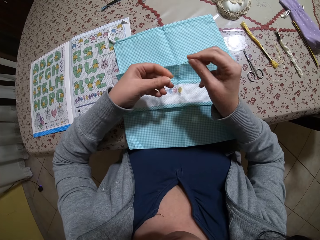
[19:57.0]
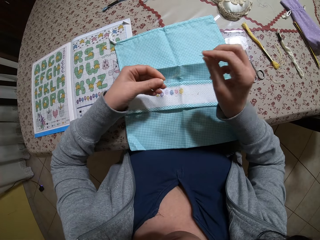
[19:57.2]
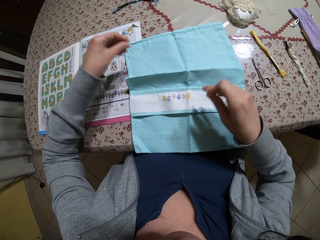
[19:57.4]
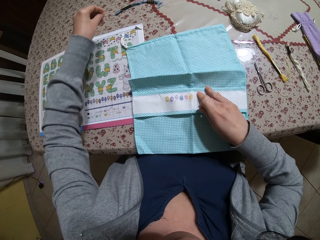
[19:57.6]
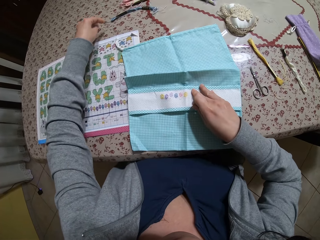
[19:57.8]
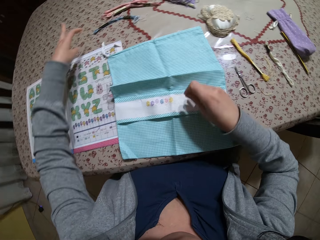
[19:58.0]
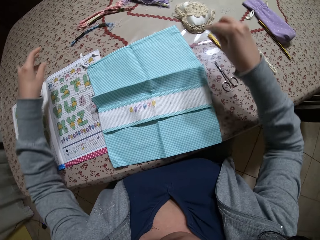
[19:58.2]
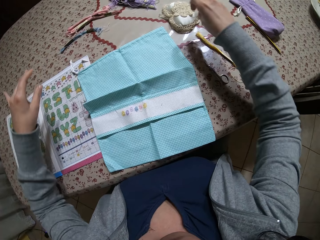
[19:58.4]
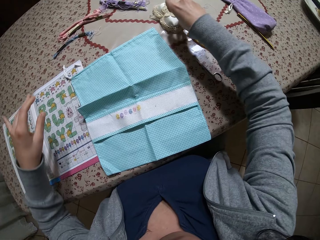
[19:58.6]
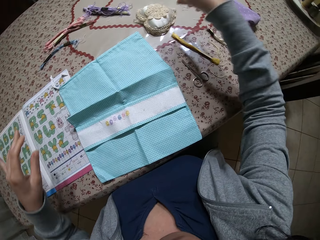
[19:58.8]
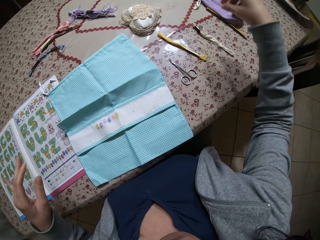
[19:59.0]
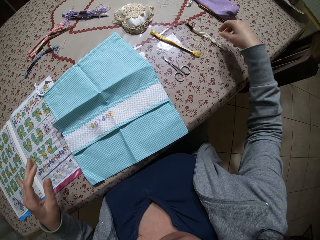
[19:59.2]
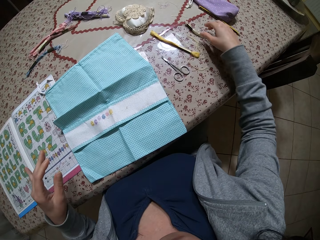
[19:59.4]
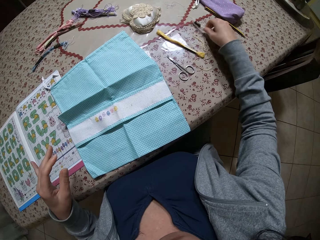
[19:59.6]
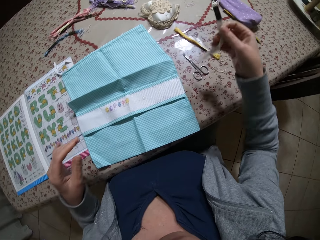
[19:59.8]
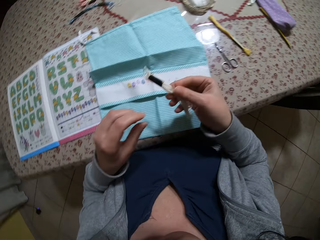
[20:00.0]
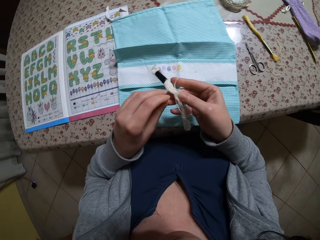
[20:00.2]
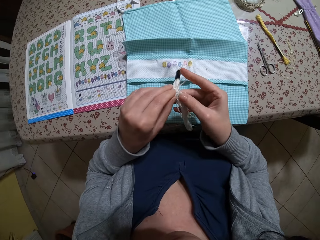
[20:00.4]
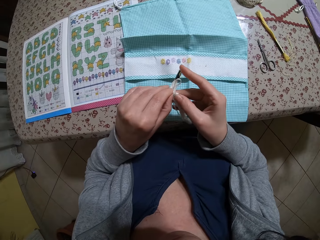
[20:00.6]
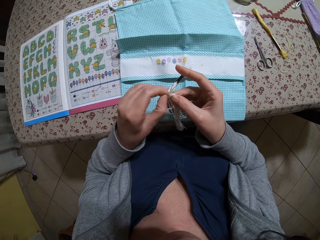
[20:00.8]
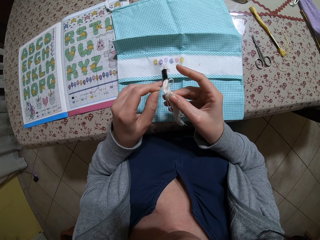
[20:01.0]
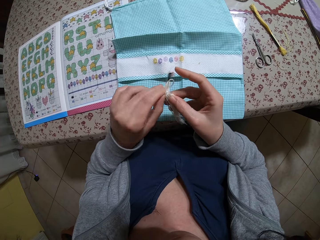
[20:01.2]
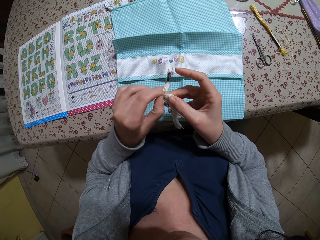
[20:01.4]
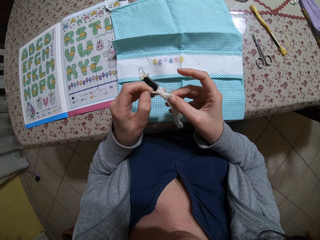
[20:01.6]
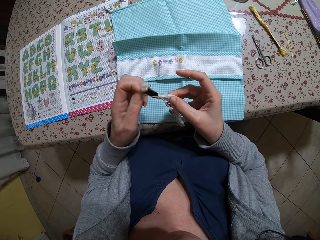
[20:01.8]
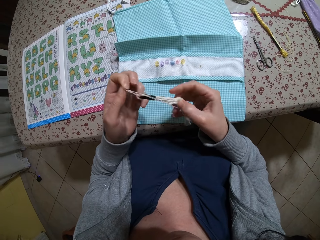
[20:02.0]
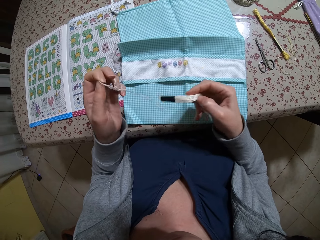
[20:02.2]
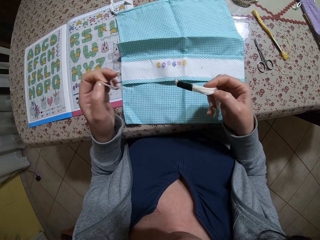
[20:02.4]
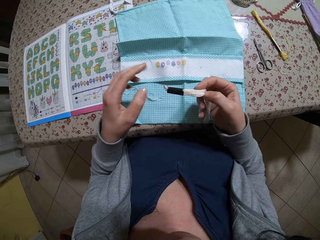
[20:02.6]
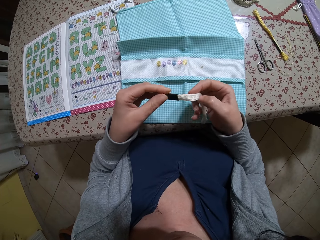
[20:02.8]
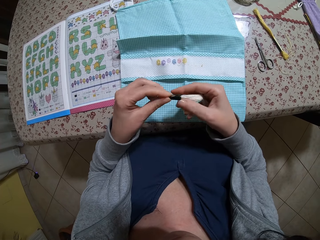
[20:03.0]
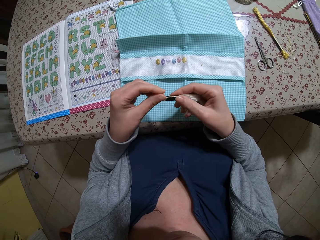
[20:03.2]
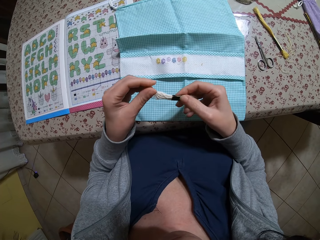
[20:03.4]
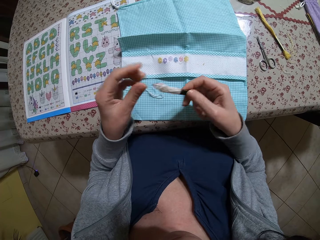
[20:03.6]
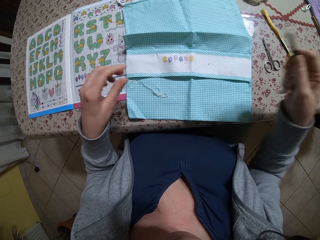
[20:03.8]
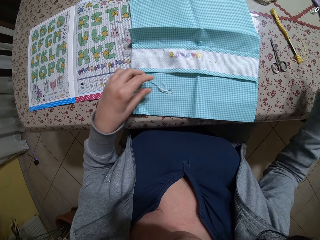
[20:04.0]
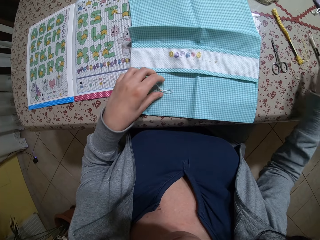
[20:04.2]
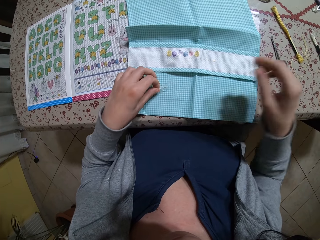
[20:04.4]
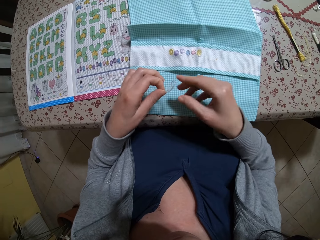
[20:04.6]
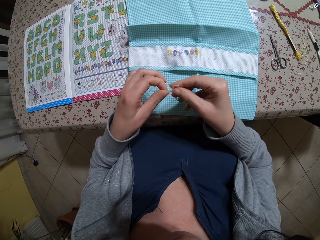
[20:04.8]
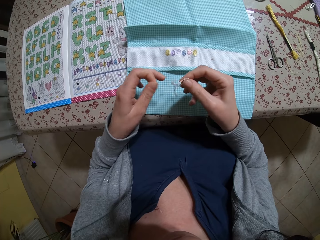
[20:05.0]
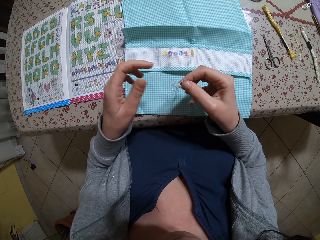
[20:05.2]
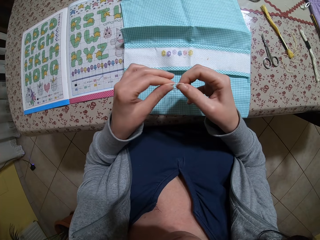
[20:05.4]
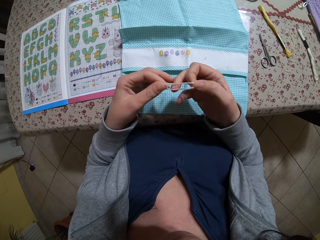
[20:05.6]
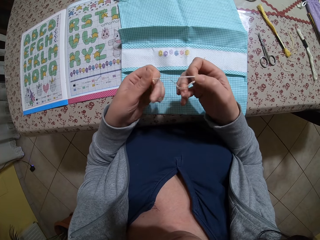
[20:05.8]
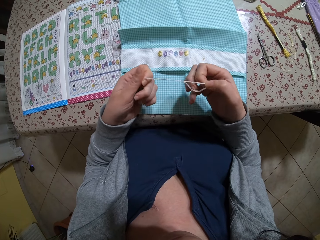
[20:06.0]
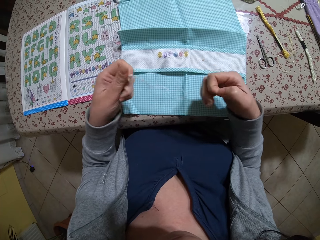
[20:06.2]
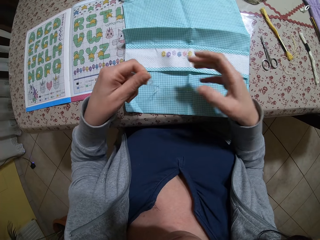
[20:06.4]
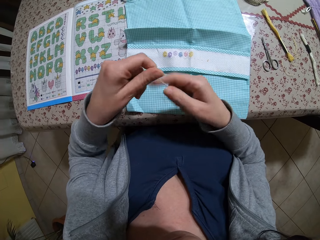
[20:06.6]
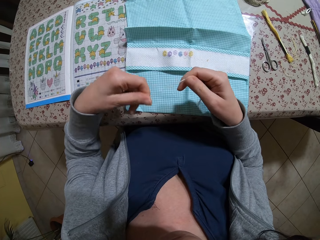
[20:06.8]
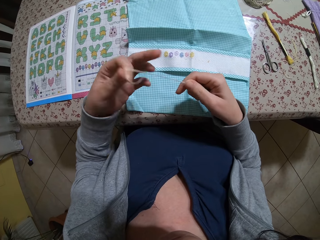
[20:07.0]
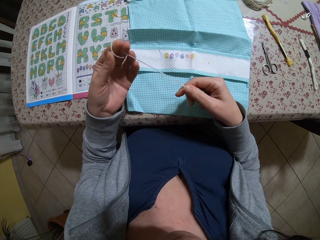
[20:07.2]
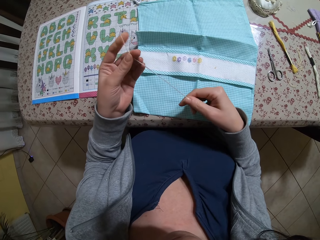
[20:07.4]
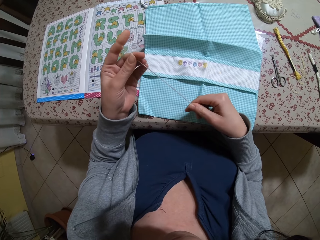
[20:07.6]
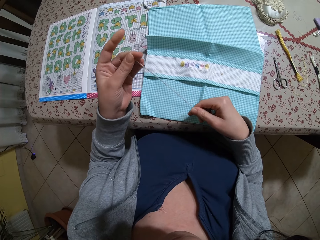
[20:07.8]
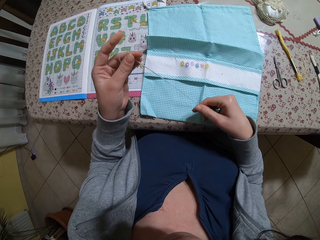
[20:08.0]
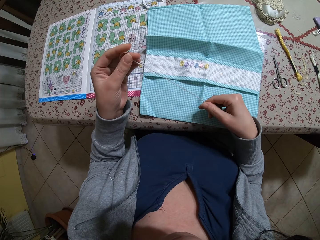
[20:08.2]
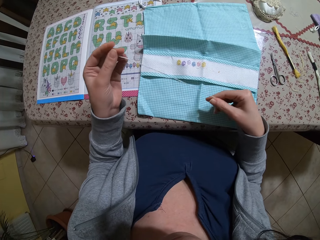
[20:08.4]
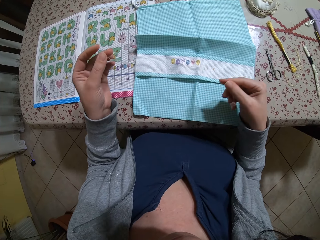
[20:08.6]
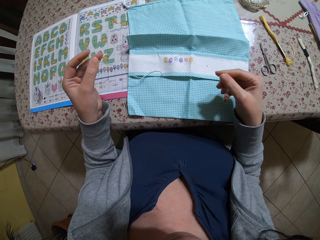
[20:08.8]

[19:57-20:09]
The camera wearer takes the needle from her left hand with her right hand. She straightens the thread. She removes the thread on the needle with her left hand. She pushes the bag with her right hand. She puts the thread on the table with her left hand. She sticks the needle in a pincushion with her right hand. She takes a bundle of thread from the table with her right hand. She takes off a piece of thread around the bundle of thread with her left hand. She unfolds the thread. She drops the piece of thread on the bag with her left hand. She pulls down the wrapping paper around the thread with her right hand. She drops the bundle of thread on the table with her right hand. She takes the piece of thread on the bag with her left hand. She takes the piece of thread from her left hand with her right hand. She straightens out the piece of thread with both hands.

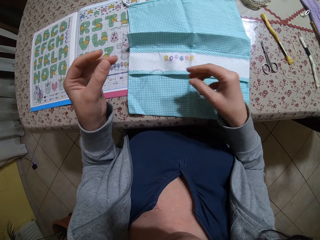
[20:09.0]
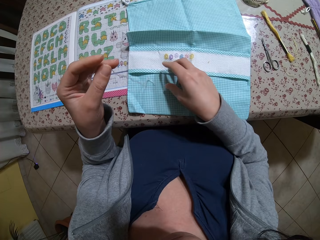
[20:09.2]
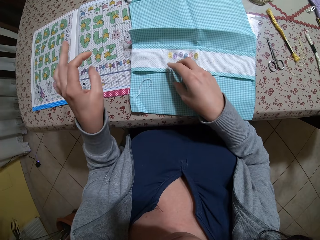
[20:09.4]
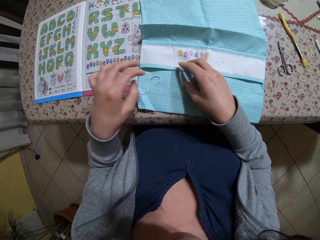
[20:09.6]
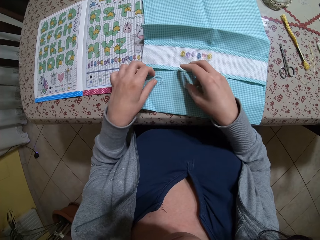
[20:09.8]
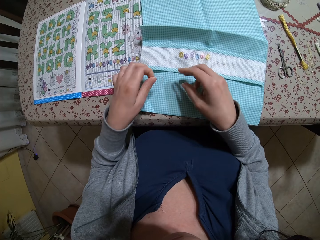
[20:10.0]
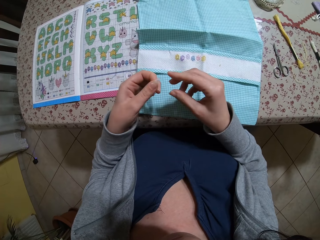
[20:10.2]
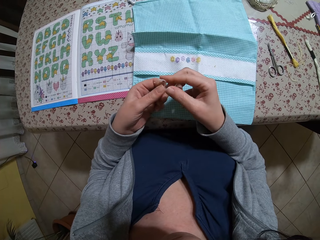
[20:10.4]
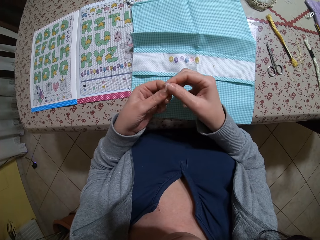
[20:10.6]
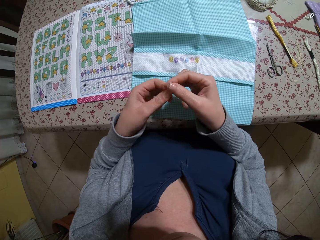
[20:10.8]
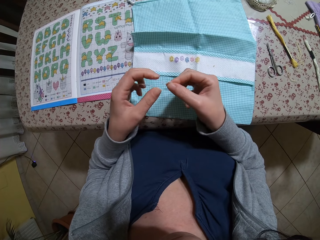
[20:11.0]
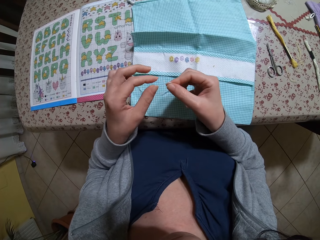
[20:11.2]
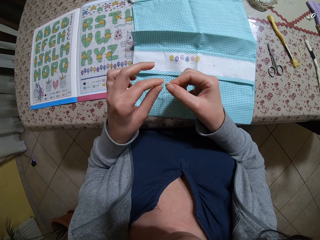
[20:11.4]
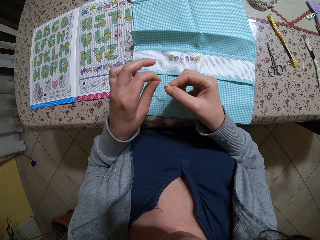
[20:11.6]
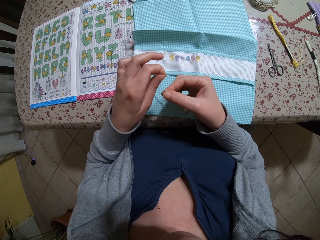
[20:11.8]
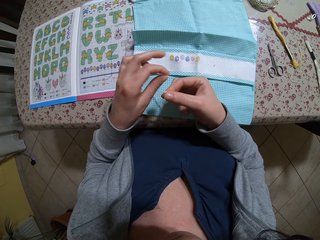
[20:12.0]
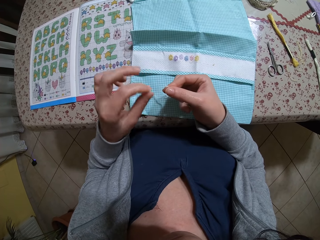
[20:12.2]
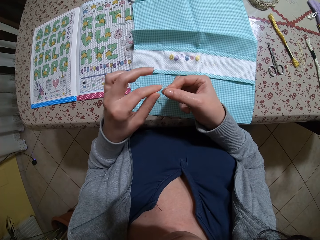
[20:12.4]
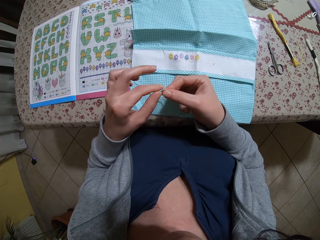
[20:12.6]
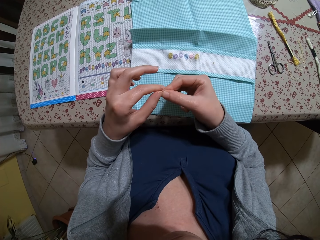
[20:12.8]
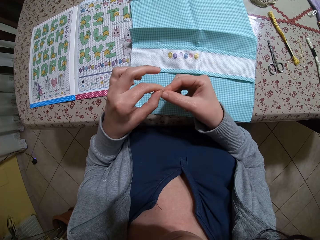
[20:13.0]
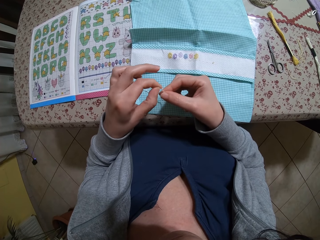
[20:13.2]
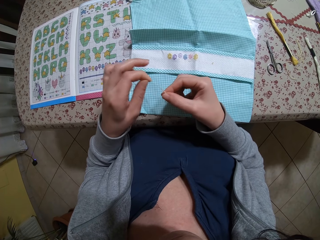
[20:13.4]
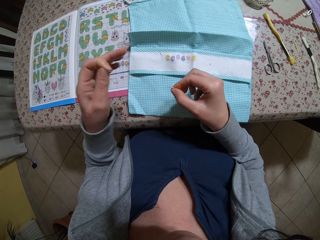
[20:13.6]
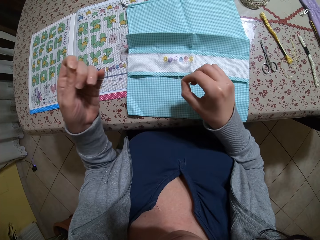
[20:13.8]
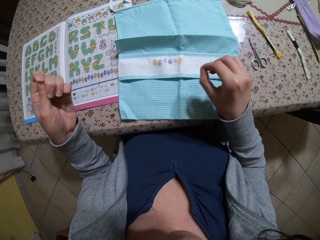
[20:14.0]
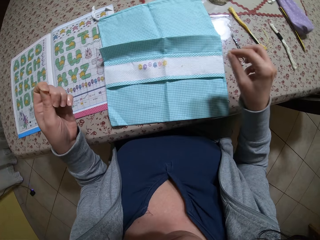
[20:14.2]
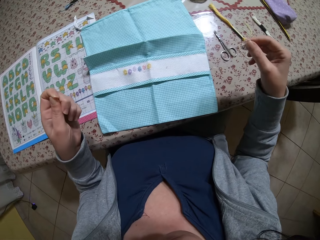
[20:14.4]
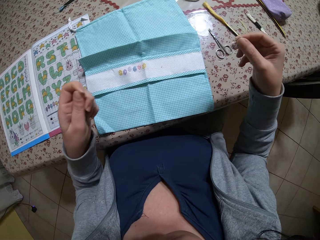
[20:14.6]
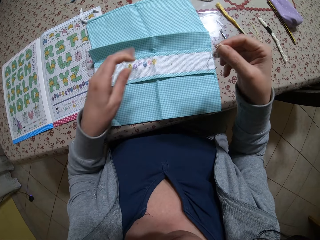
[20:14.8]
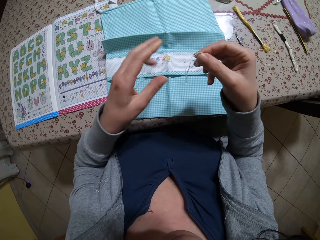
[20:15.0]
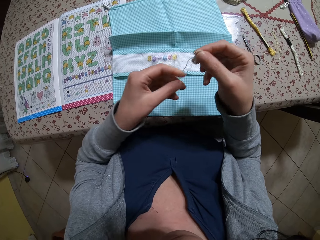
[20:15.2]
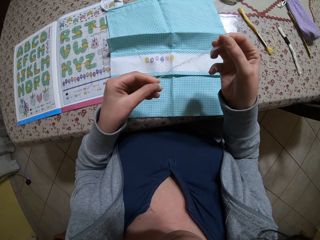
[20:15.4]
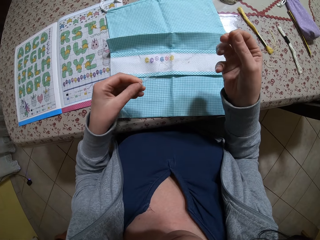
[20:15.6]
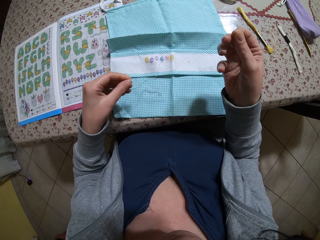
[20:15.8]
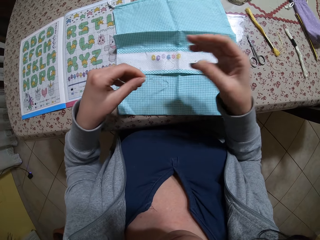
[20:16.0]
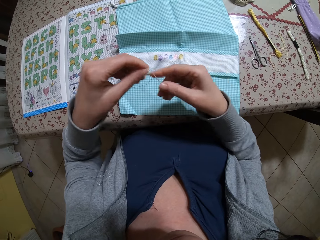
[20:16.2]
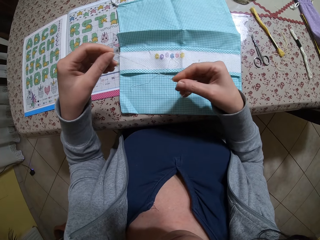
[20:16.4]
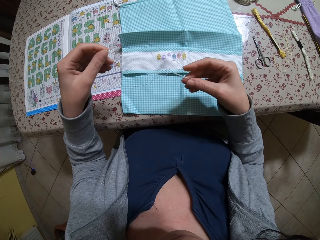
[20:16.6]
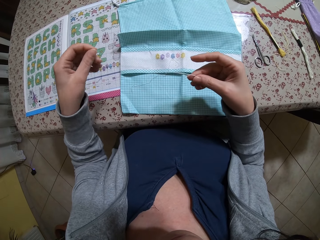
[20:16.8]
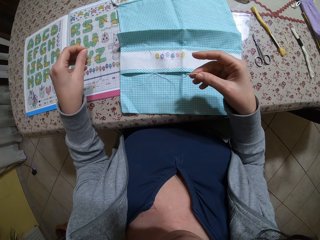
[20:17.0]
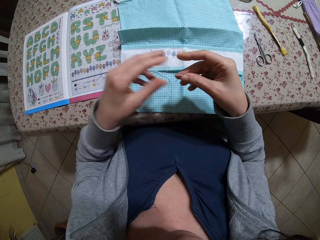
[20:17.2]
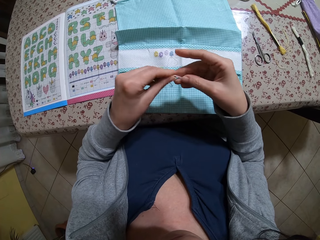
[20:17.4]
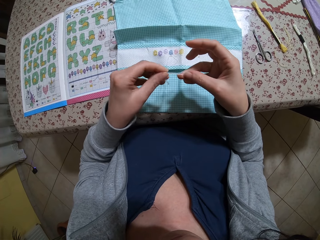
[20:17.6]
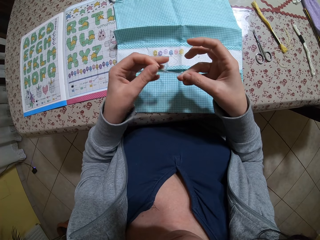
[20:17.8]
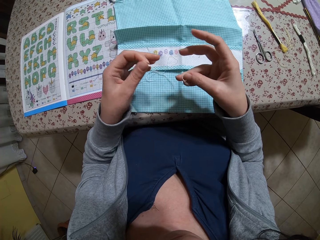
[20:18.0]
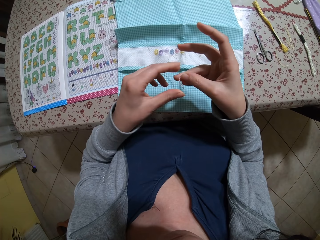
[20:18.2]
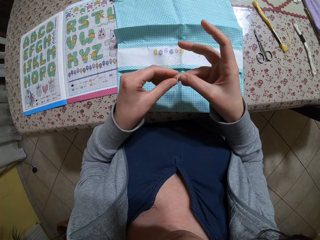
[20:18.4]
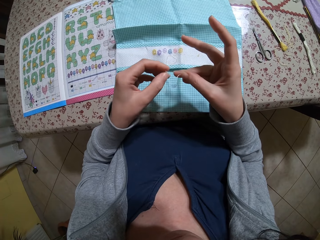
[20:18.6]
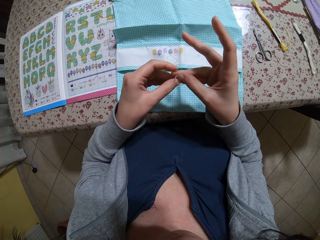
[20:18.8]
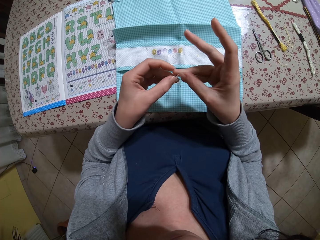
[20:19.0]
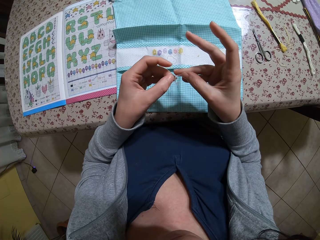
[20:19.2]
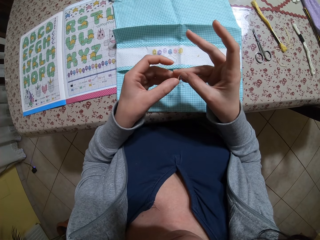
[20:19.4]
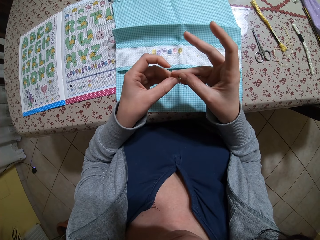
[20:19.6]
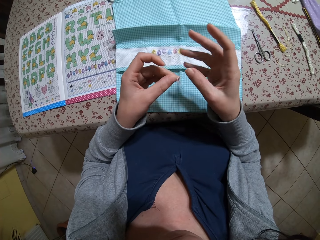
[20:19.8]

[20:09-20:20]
The camera wearer drops the piece of thread on the bag with her left hand. She takes the piece of thread from the bag with her left hand. She passes the thread from her left hand to her right hand. She strips out a strand of thread from the piece of thread with her left hand. She drops the strand of thread on the bag with her left hand. She straightens out the piece of thread with both hands.
